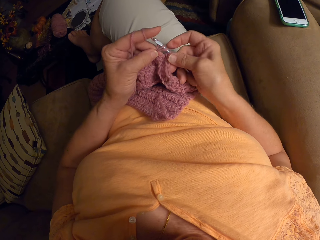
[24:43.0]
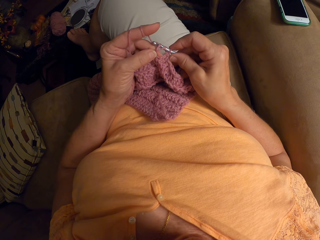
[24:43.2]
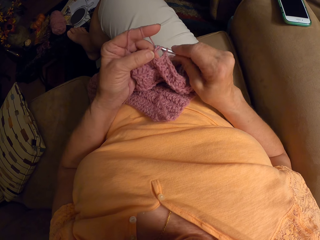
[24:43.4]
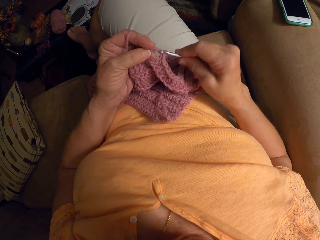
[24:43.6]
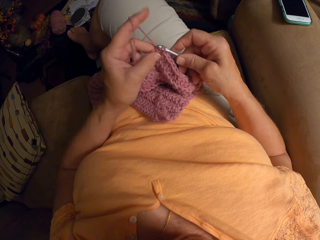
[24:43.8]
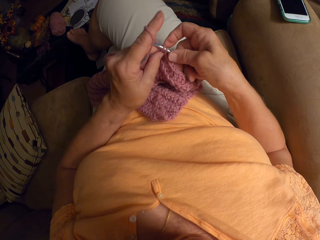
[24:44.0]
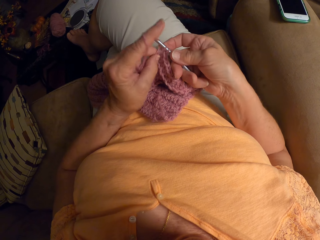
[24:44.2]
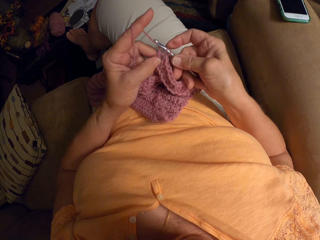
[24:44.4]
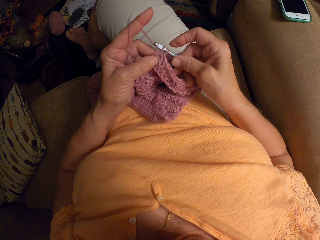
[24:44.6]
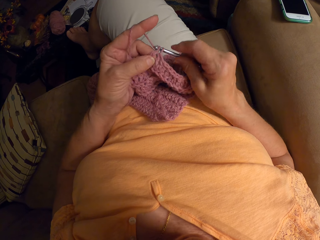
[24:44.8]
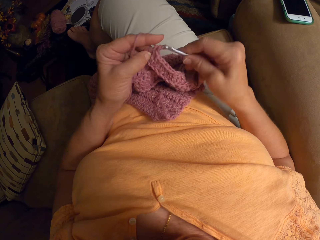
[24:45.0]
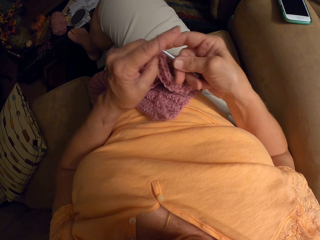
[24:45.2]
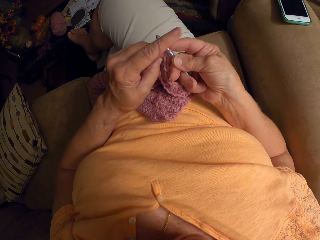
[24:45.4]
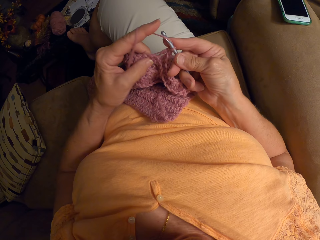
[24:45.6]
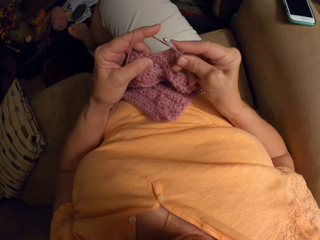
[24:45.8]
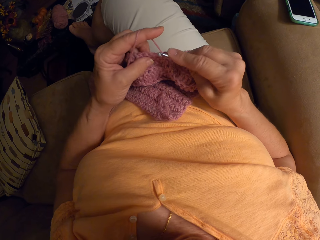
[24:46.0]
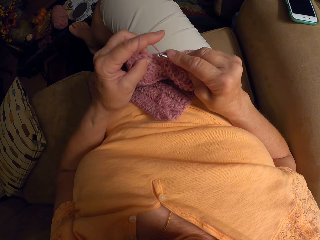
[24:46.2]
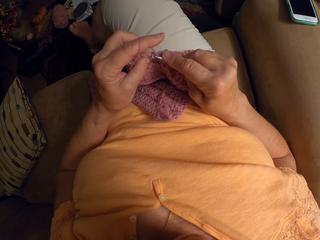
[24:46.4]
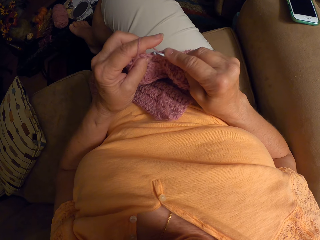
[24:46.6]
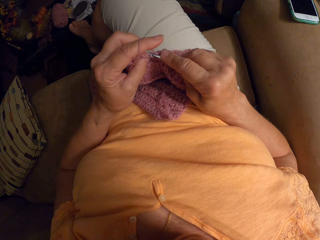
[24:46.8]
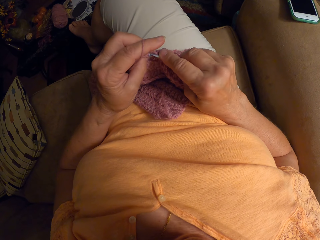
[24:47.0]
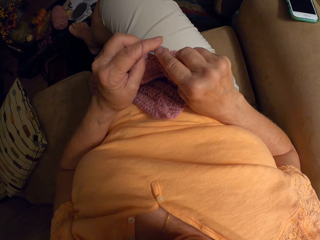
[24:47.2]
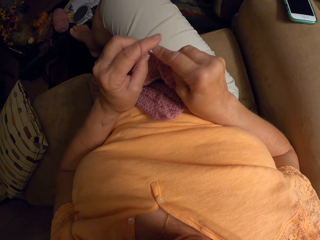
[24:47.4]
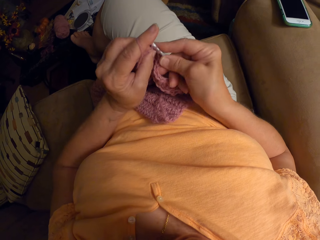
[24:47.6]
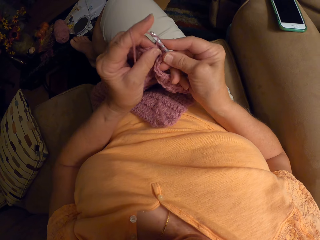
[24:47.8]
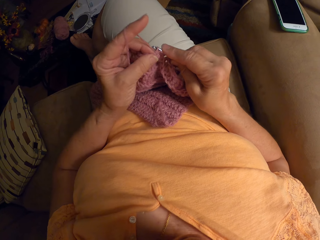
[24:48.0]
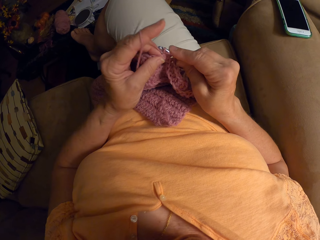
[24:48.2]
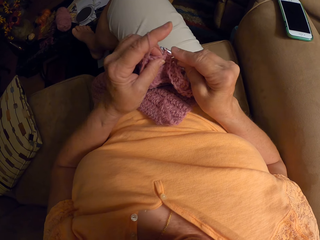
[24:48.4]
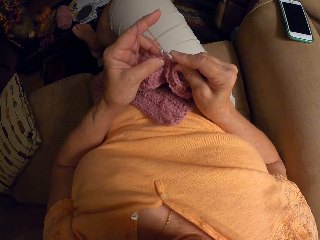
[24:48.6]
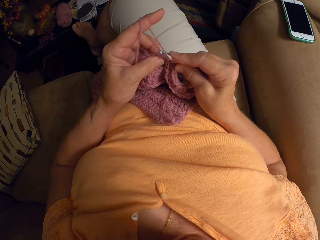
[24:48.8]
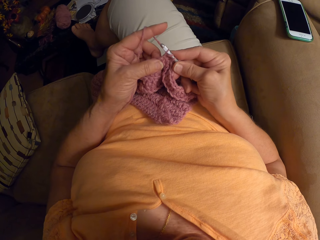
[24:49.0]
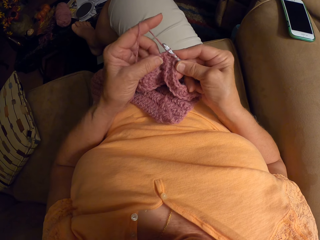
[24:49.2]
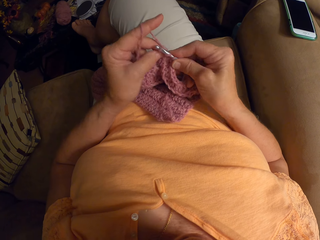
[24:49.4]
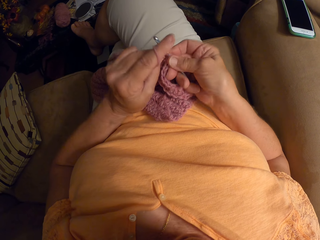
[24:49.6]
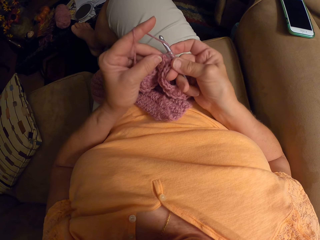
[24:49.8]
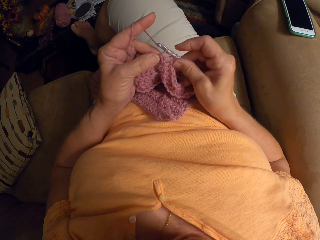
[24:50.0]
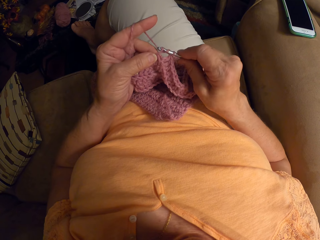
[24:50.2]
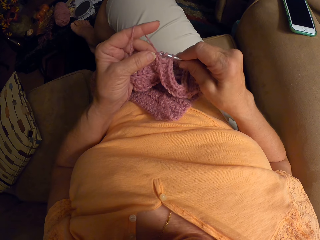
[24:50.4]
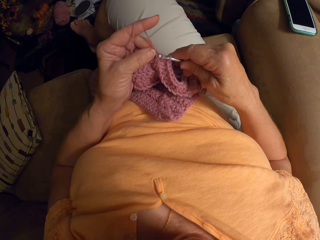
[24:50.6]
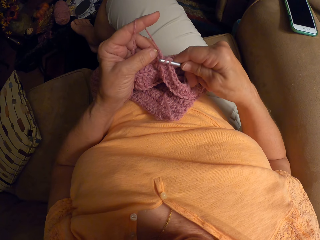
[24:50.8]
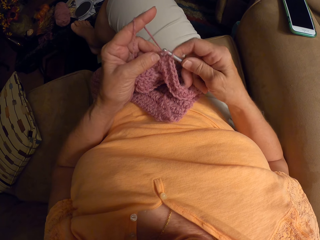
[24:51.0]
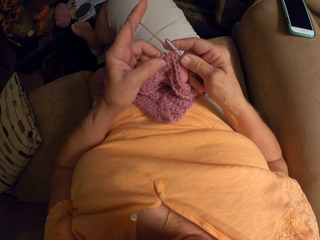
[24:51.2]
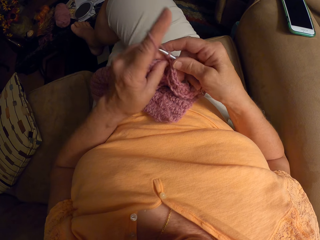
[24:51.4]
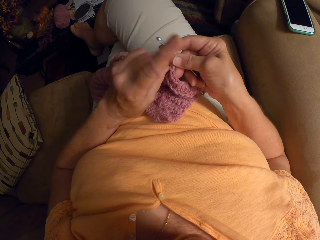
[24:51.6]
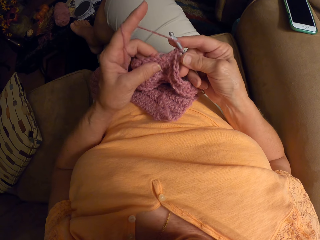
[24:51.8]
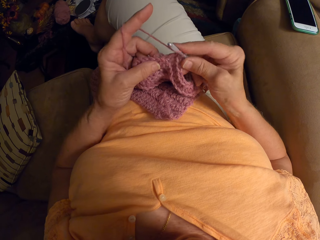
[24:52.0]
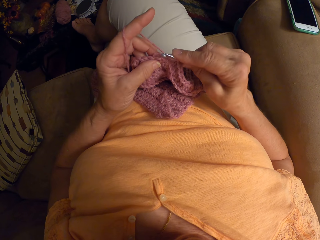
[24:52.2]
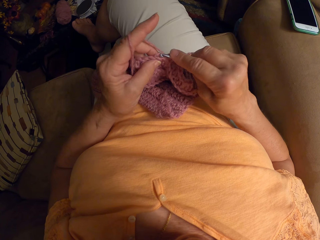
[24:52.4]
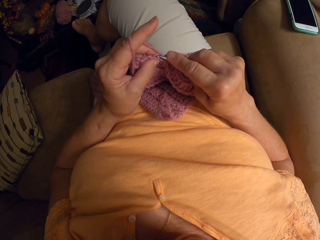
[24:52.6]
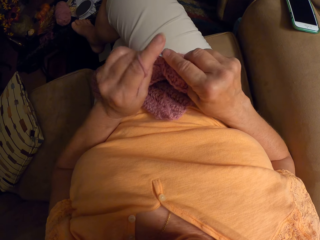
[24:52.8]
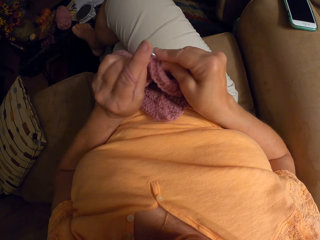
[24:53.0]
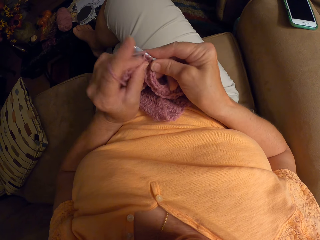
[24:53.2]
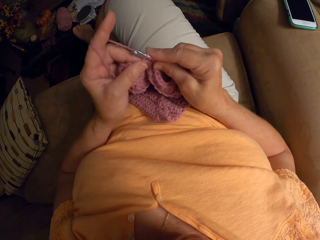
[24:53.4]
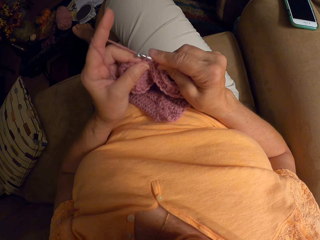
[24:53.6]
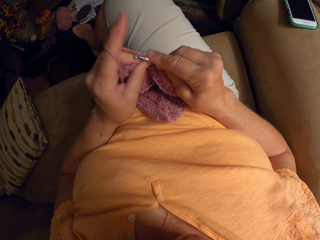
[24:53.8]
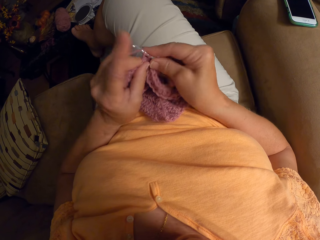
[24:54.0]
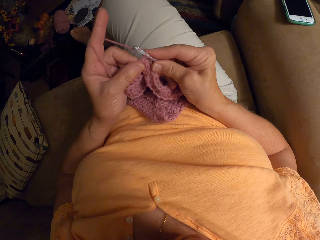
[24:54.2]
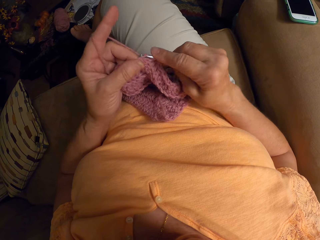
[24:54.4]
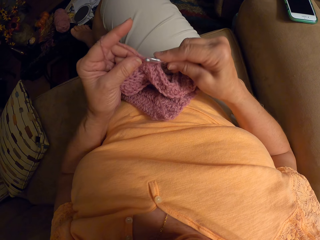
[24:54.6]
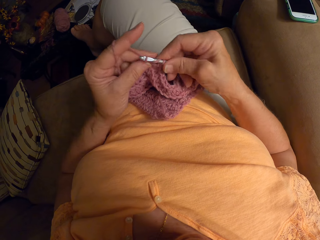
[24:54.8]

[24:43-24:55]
The camera wearer removes the yarn from her left hand.

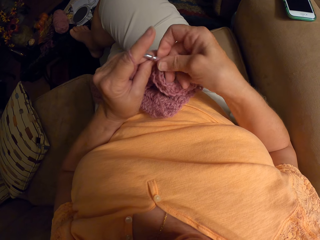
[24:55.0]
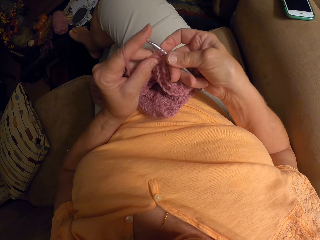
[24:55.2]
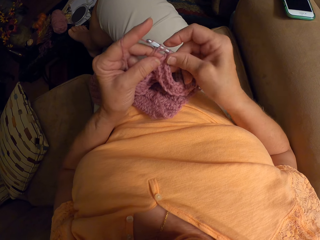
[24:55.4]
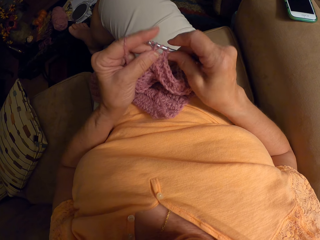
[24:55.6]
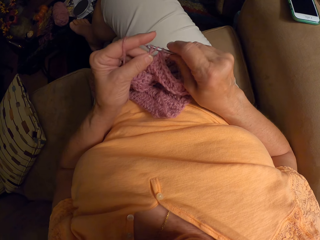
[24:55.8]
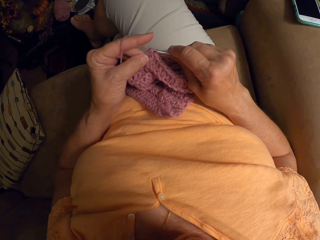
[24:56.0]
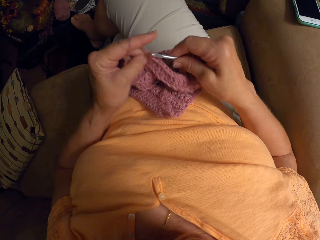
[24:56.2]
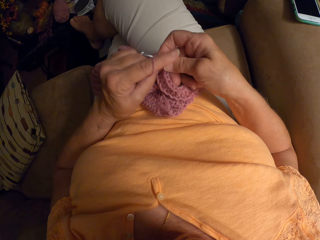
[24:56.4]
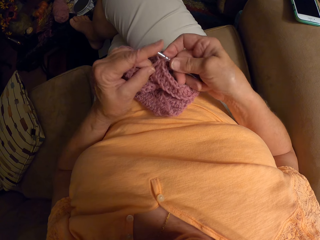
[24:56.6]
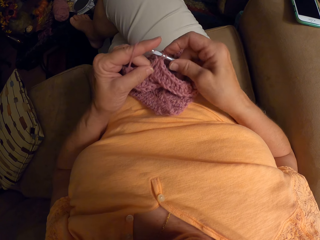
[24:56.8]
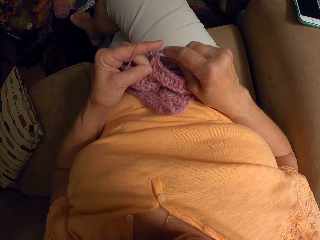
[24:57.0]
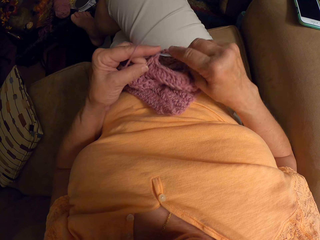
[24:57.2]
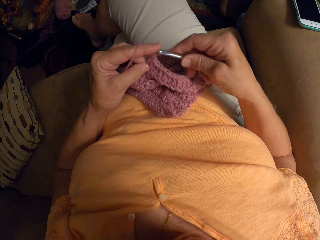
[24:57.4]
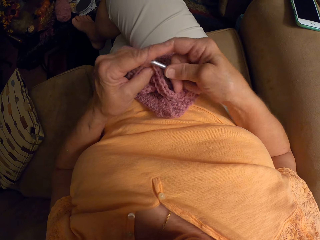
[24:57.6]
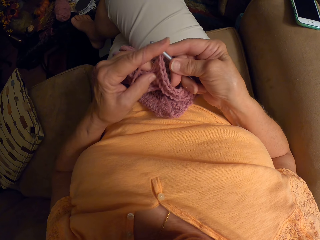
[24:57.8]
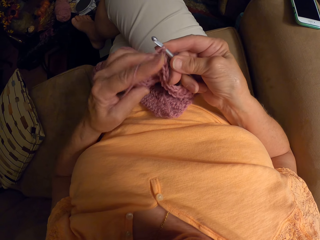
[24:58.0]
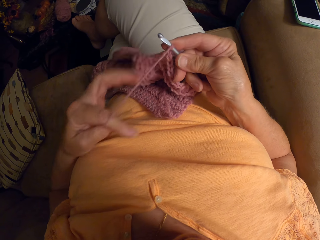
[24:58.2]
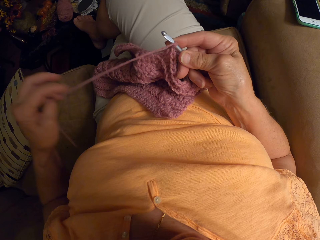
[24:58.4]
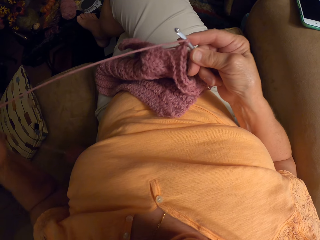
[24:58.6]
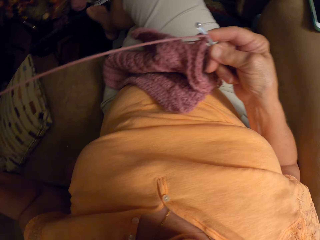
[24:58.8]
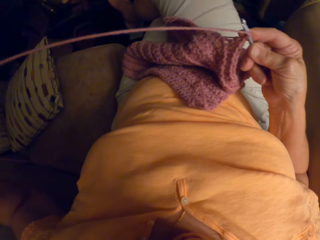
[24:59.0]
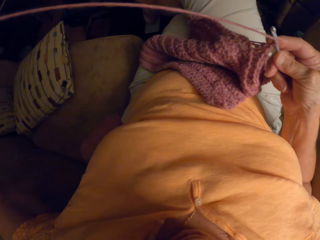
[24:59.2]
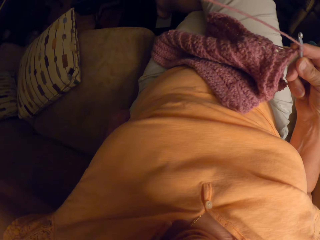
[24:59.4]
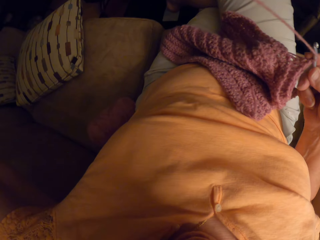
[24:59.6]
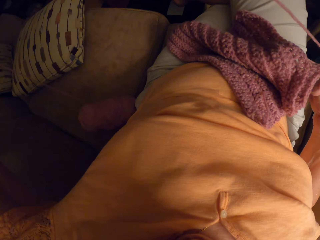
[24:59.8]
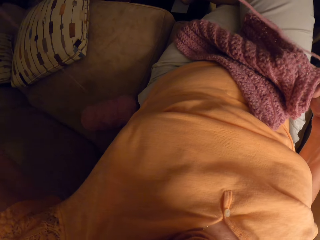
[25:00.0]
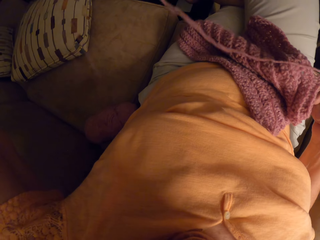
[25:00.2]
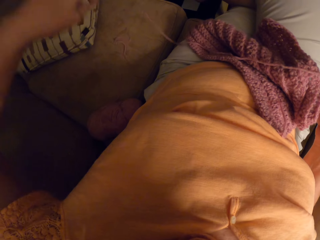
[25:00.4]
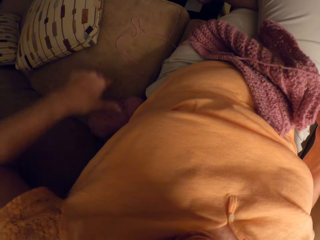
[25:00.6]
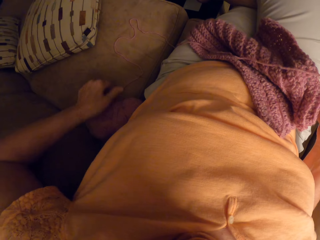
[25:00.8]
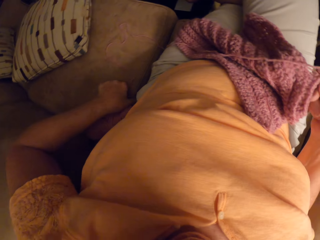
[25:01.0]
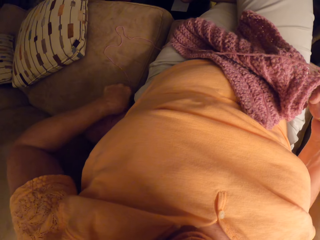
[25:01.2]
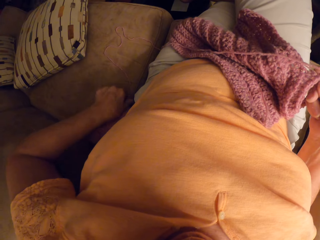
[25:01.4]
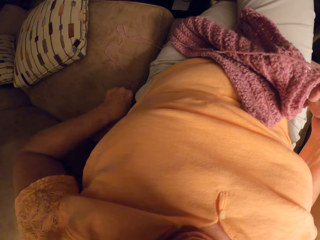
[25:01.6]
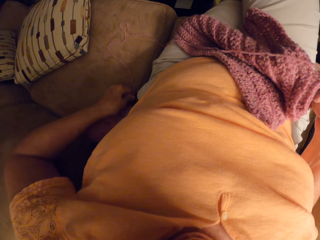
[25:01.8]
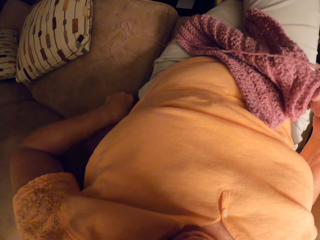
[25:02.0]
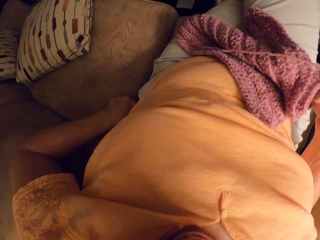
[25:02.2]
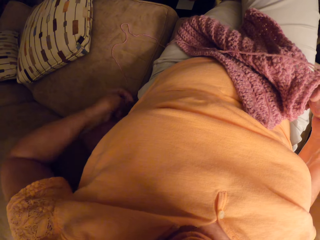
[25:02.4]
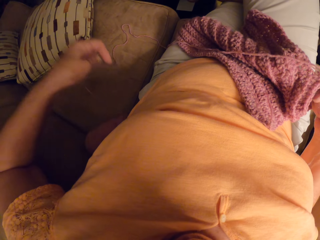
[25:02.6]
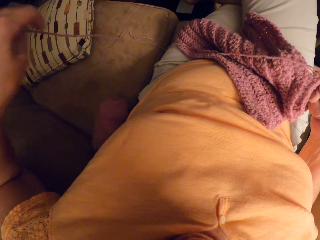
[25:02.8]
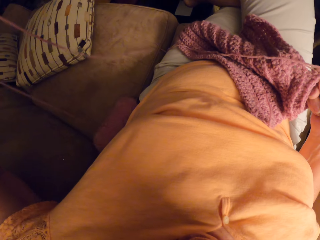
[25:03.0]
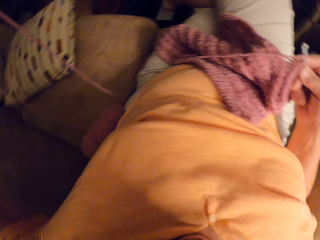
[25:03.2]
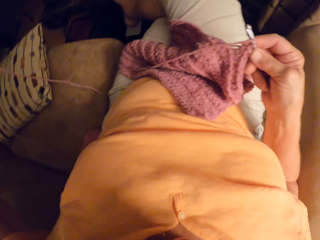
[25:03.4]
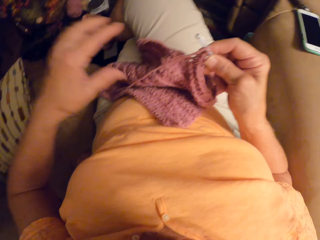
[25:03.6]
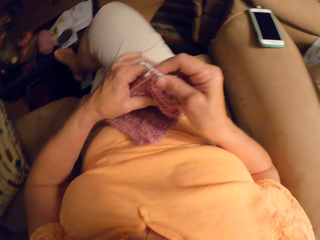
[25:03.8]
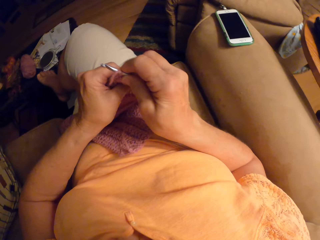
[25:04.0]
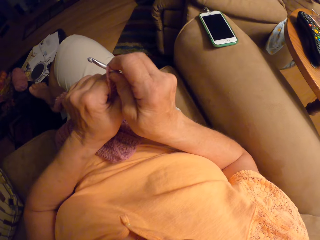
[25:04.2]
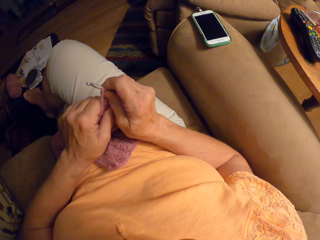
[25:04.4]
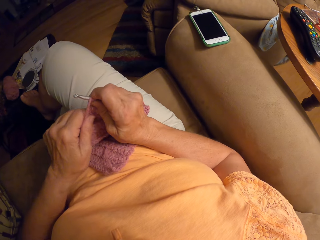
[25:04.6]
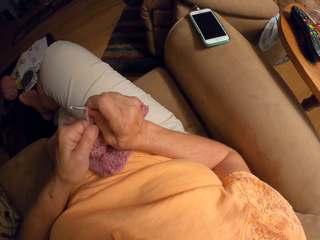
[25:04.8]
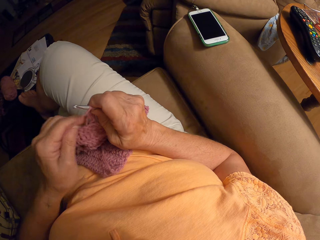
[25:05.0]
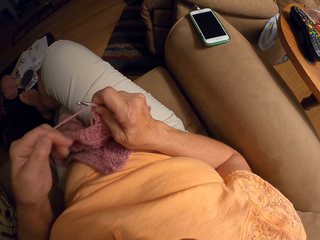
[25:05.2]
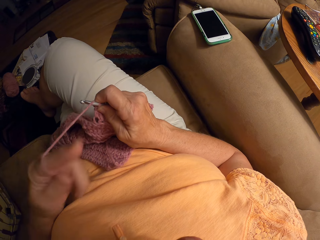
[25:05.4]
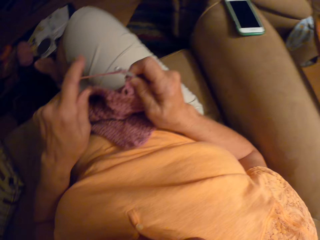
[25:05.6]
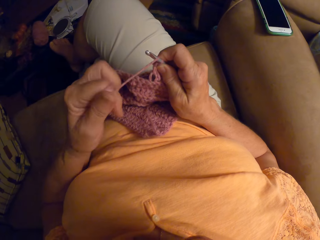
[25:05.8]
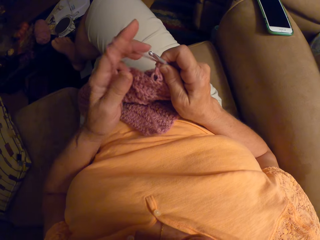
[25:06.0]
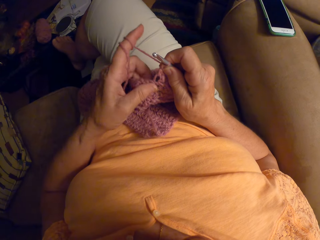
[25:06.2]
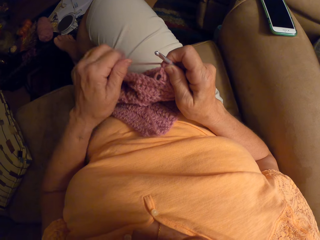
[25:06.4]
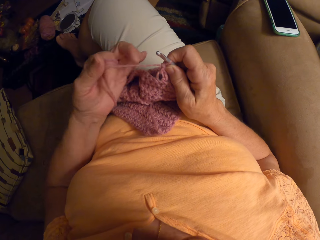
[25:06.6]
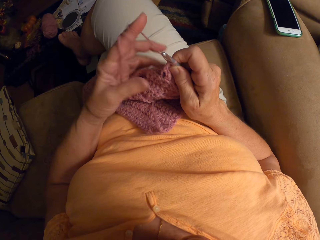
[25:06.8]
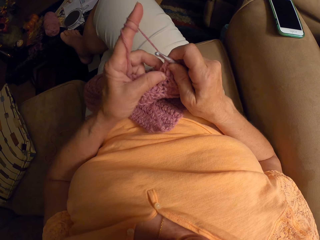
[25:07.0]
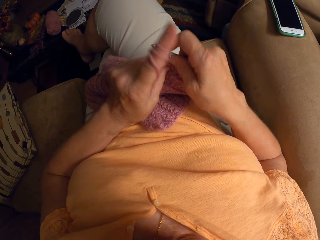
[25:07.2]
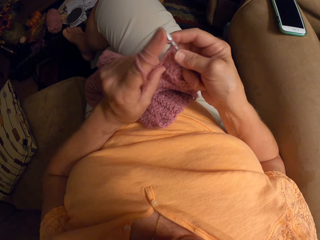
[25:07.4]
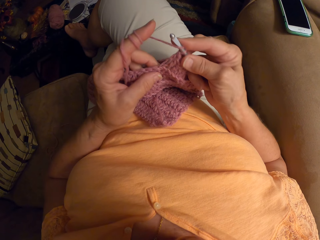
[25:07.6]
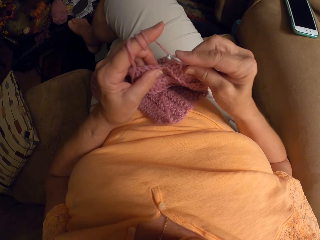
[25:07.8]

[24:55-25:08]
The camera wearer pulls the yarn with her left hand. She stretches the yarn. She reaches for the yarn behind her. She pulls the yarn with her left hand. She holds the crochet pattern with her left hand. She twirls the yarn around her left hand, on her finger. She crochets with the yarn.
